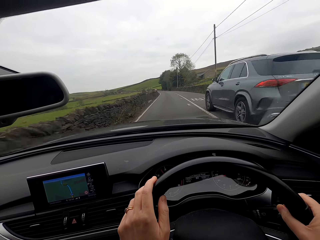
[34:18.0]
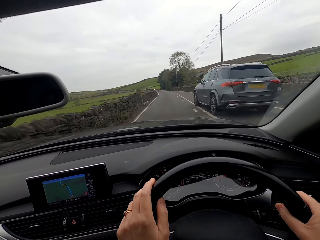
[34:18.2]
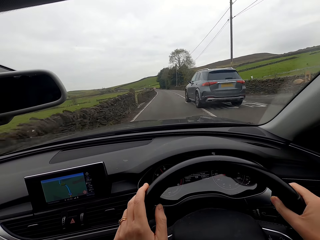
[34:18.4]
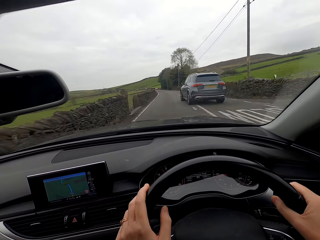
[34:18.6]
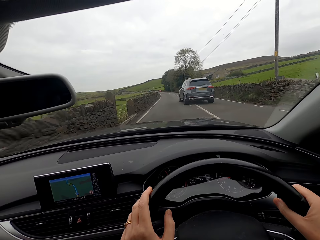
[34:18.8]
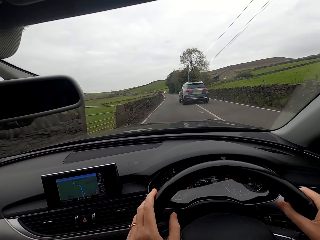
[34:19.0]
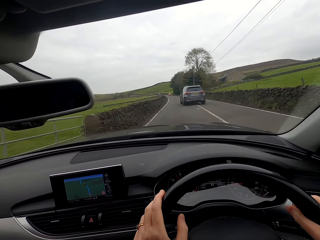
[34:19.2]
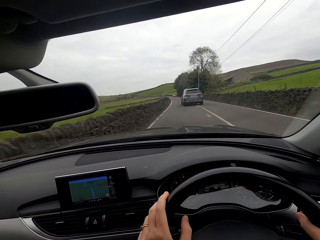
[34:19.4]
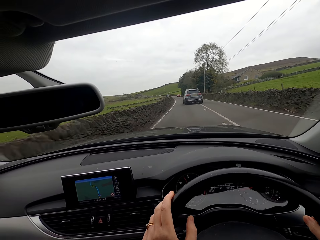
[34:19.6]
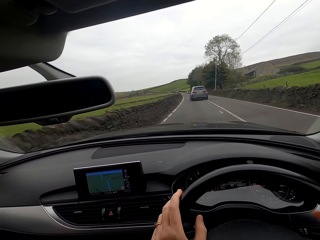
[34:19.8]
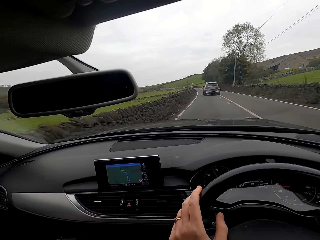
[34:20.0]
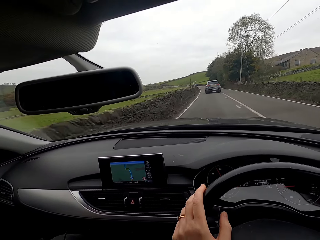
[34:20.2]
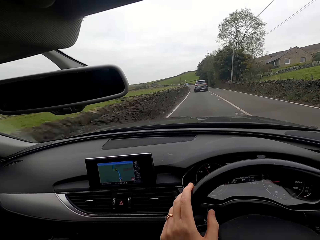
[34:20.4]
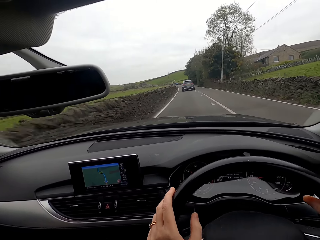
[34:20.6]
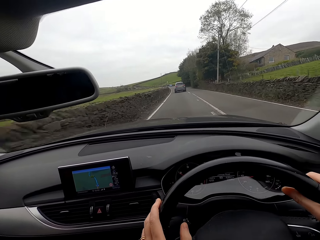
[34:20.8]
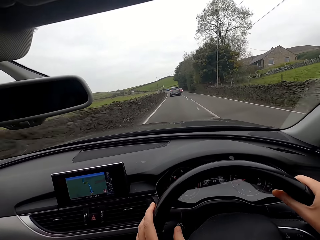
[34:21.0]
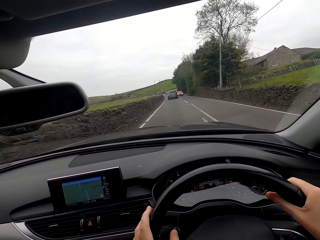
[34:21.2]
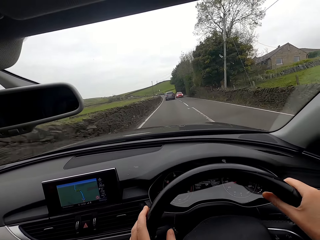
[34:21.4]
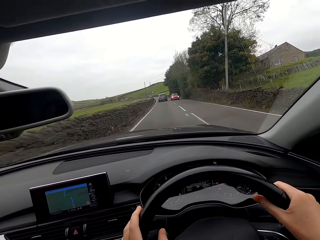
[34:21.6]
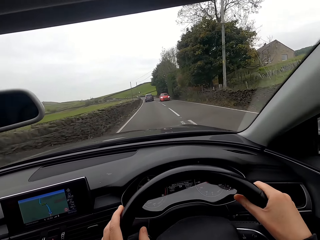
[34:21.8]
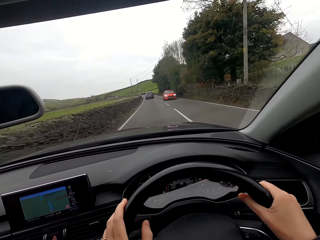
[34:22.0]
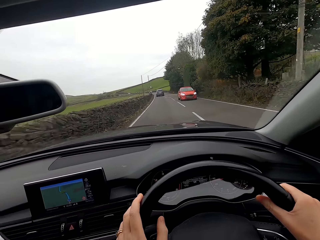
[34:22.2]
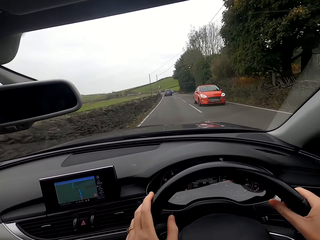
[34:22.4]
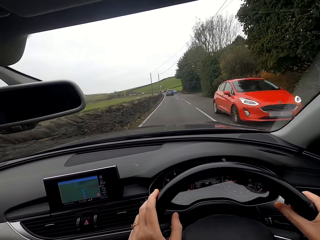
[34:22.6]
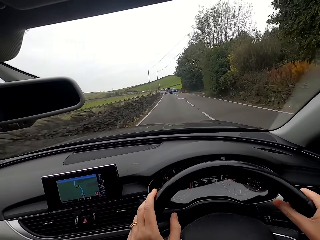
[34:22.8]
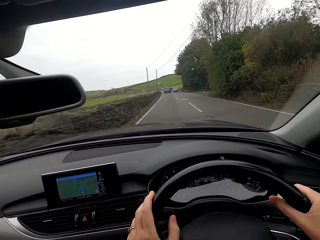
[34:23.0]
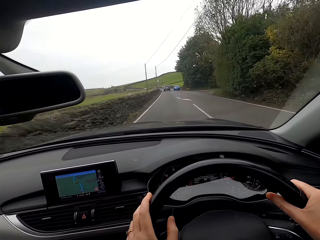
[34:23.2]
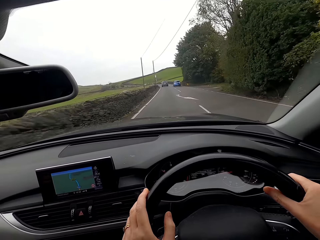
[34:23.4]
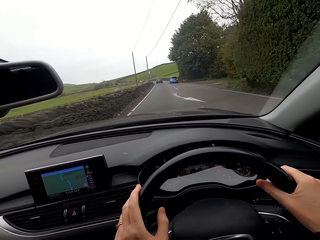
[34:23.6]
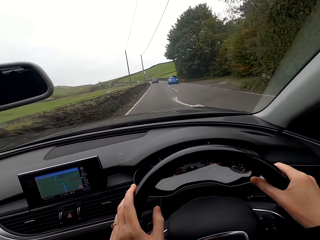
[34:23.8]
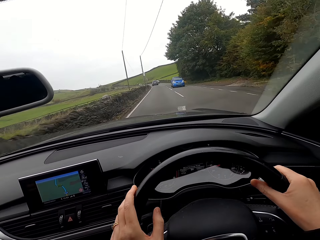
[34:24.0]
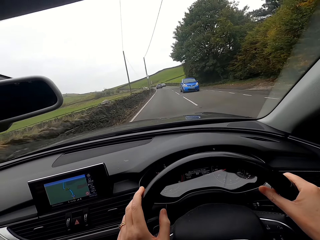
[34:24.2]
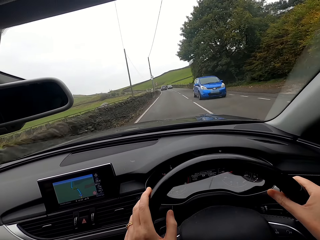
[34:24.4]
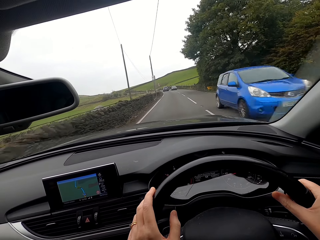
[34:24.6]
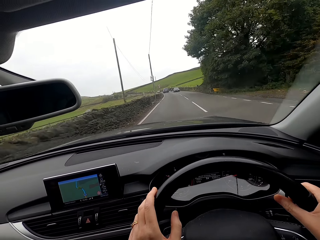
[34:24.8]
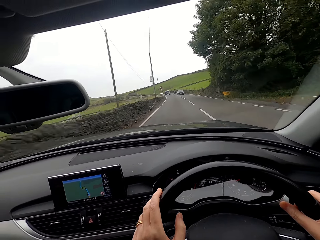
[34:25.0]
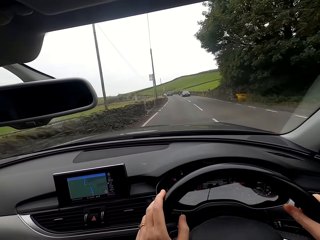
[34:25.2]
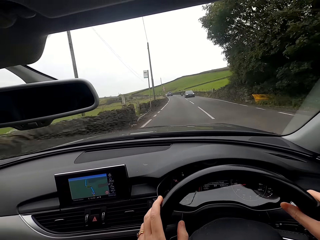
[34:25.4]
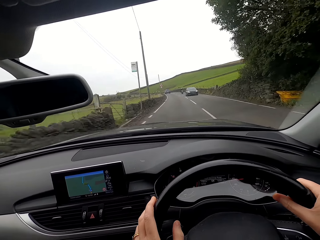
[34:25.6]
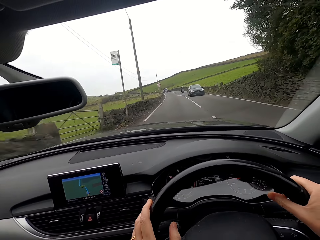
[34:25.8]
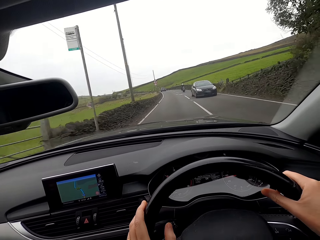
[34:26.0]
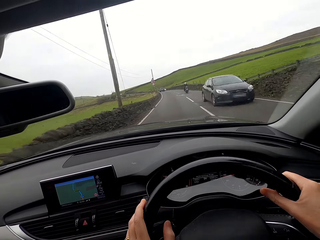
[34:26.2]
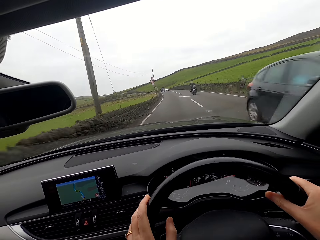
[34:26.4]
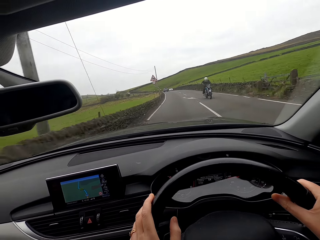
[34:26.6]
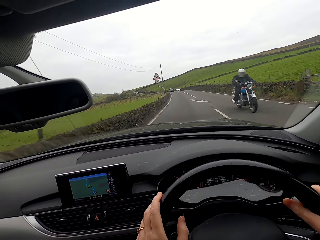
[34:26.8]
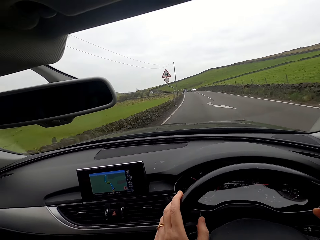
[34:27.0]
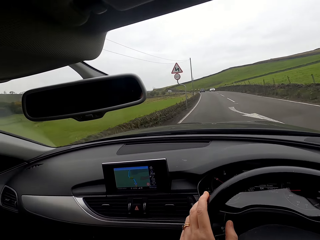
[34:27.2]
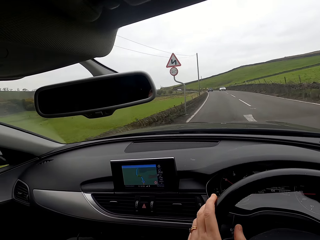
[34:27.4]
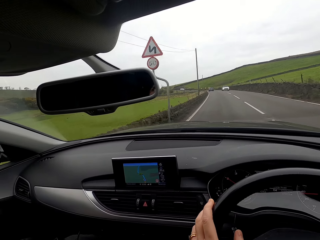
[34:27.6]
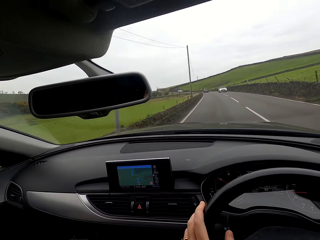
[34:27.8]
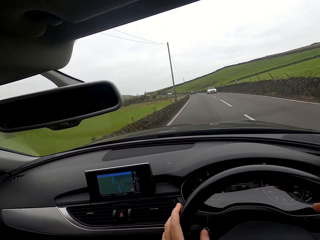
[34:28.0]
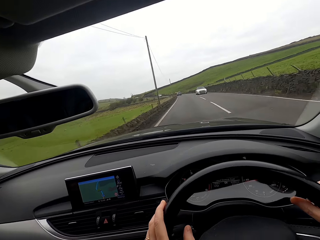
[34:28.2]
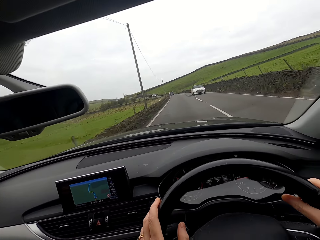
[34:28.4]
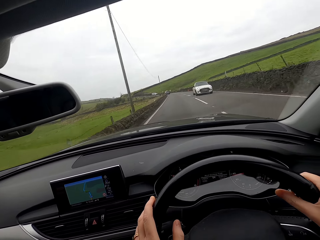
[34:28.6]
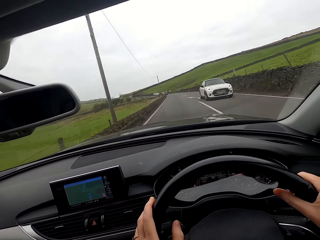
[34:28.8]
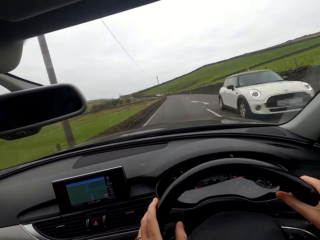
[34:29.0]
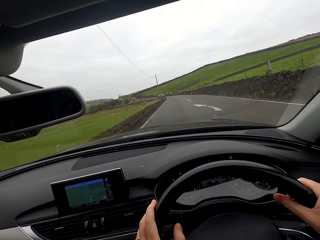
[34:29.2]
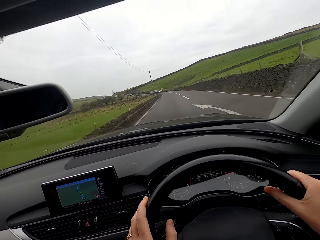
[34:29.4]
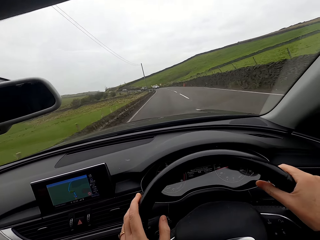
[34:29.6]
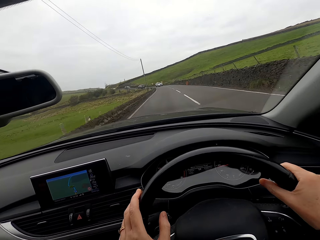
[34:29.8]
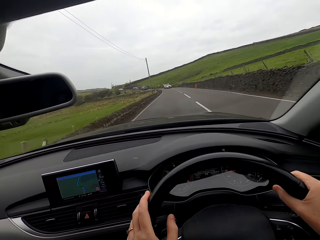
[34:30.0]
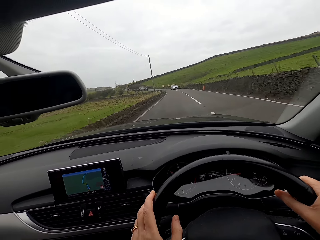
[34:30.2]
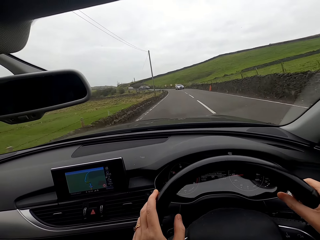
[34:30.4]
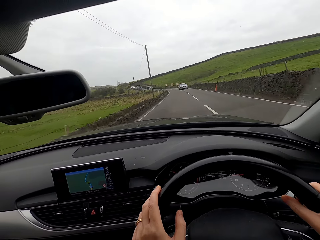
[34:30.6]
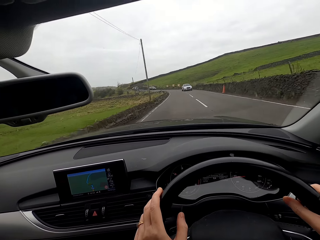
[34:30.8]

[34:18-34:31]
An SUV drives past the camera wearer. A saloon drives past them. A minivan drives past them. A saloon drives past them. A motorcycle drives past them. A Mini Cooper drives past them.

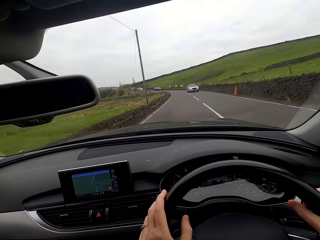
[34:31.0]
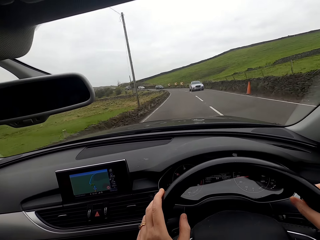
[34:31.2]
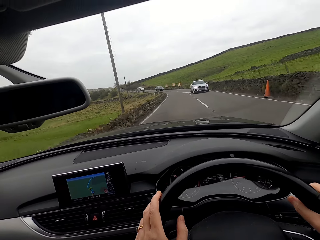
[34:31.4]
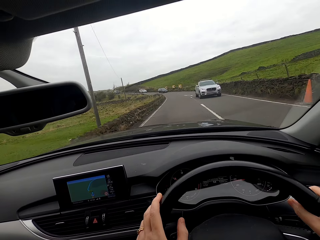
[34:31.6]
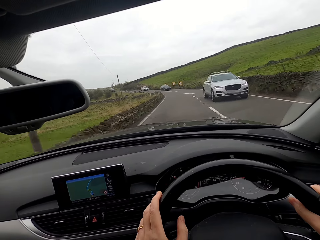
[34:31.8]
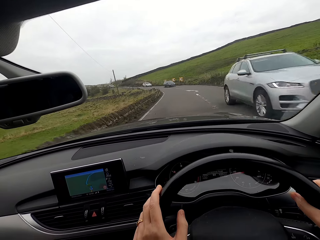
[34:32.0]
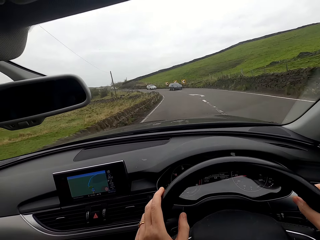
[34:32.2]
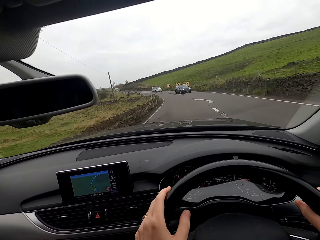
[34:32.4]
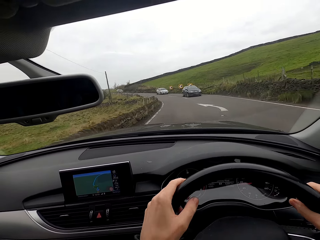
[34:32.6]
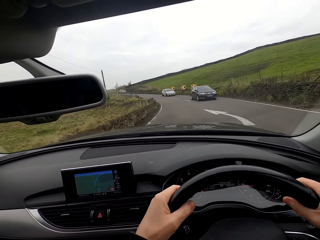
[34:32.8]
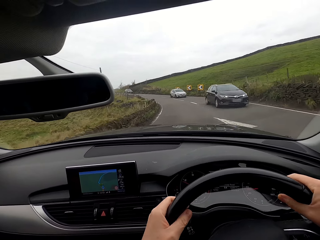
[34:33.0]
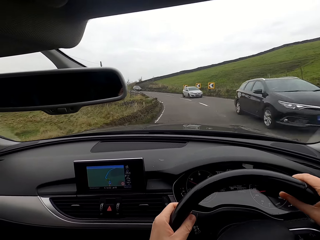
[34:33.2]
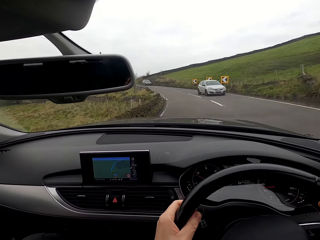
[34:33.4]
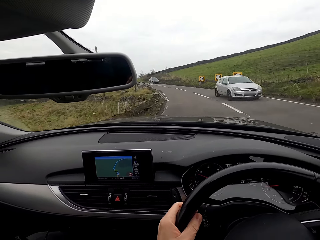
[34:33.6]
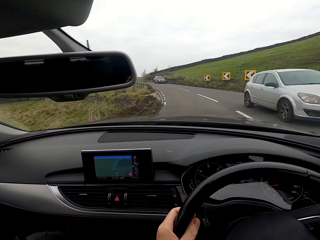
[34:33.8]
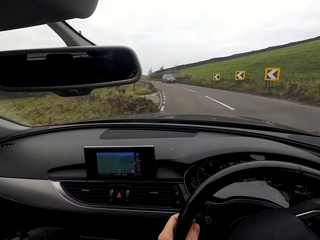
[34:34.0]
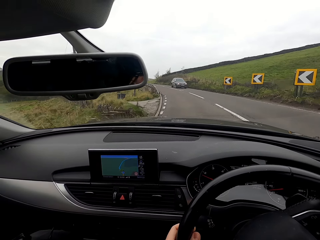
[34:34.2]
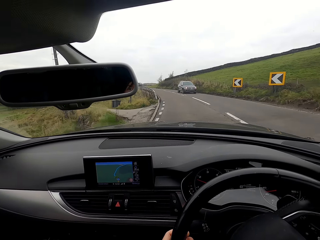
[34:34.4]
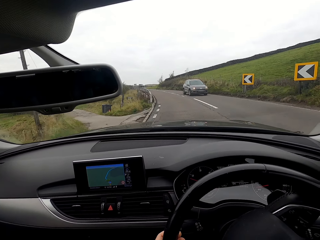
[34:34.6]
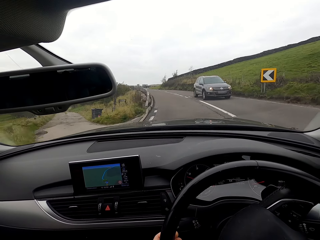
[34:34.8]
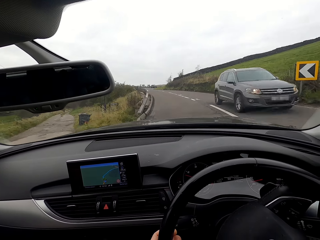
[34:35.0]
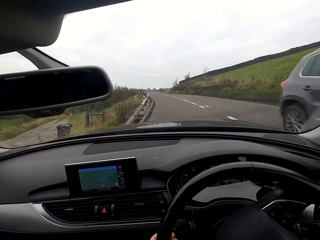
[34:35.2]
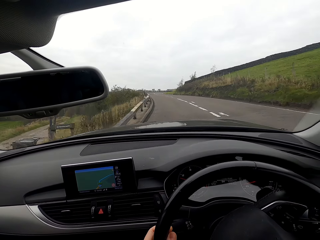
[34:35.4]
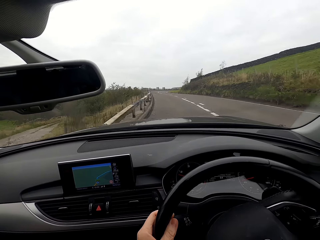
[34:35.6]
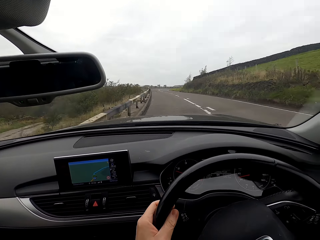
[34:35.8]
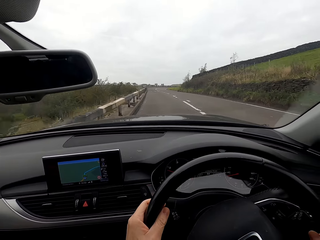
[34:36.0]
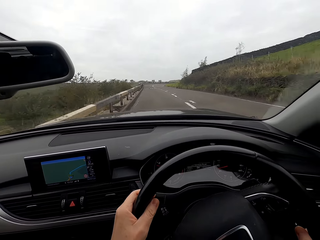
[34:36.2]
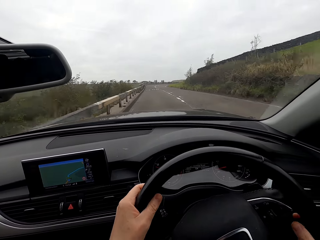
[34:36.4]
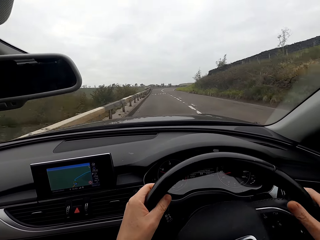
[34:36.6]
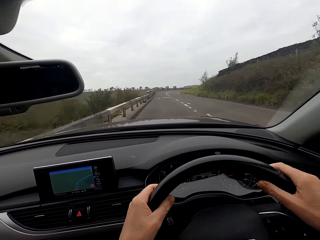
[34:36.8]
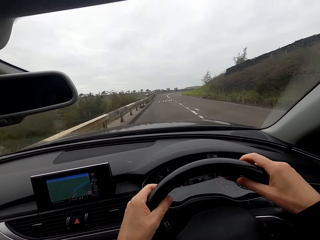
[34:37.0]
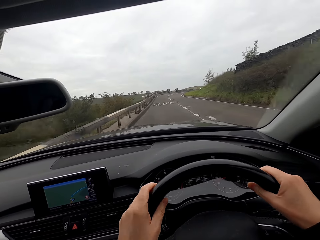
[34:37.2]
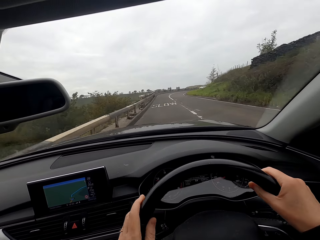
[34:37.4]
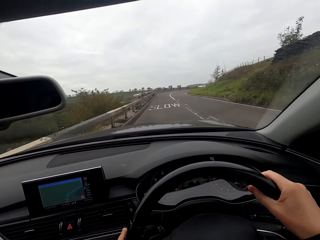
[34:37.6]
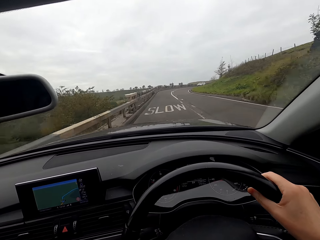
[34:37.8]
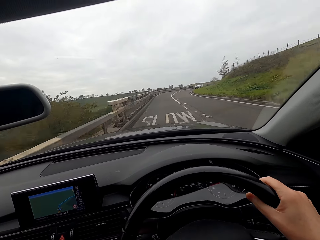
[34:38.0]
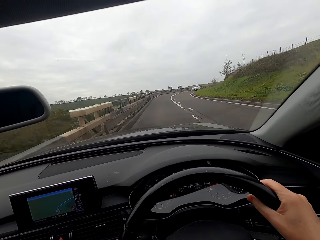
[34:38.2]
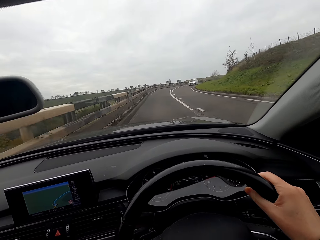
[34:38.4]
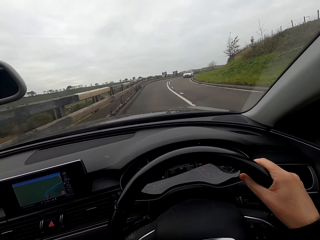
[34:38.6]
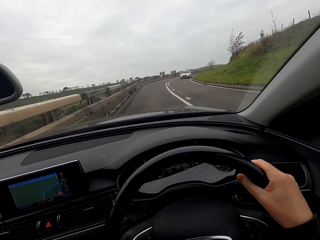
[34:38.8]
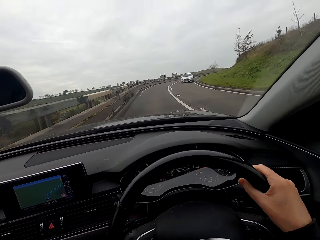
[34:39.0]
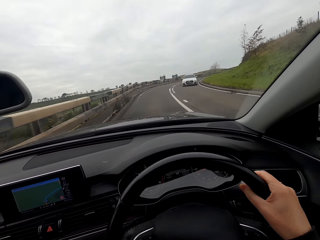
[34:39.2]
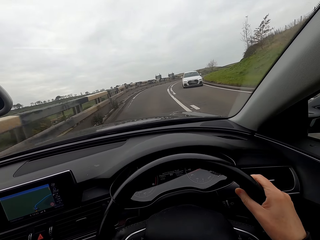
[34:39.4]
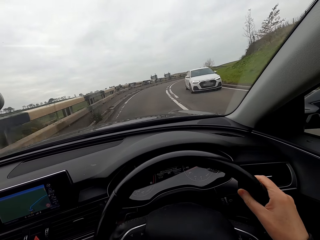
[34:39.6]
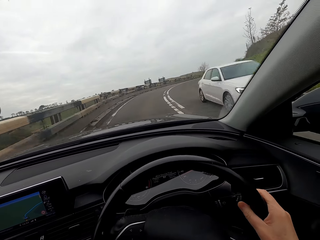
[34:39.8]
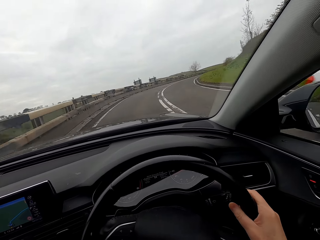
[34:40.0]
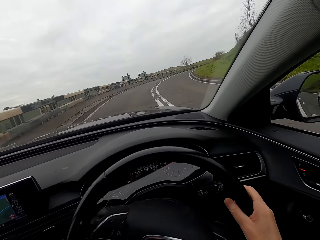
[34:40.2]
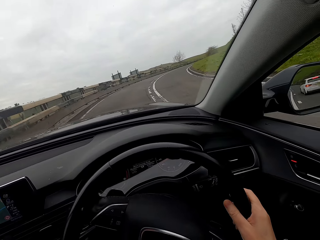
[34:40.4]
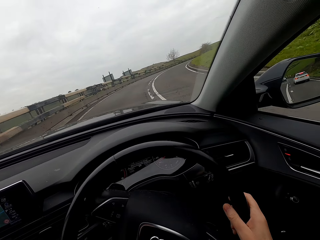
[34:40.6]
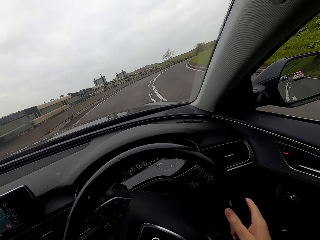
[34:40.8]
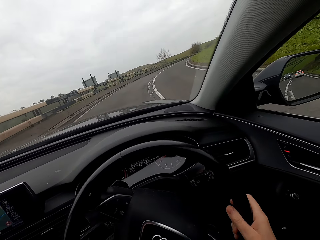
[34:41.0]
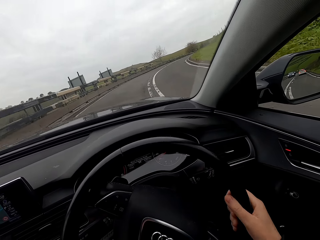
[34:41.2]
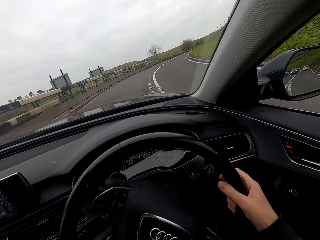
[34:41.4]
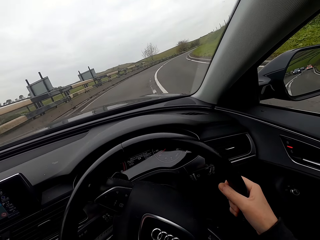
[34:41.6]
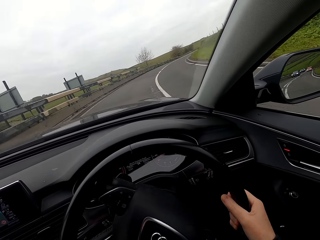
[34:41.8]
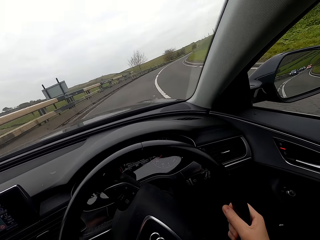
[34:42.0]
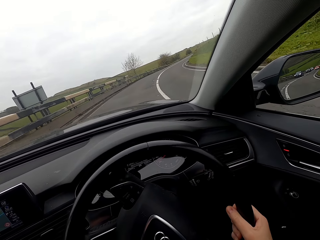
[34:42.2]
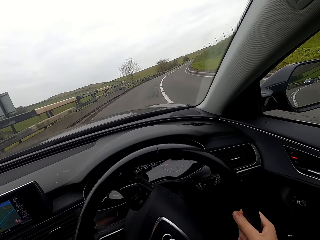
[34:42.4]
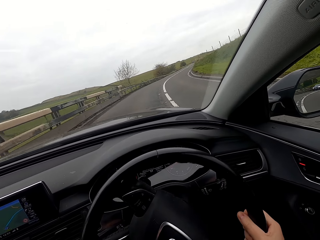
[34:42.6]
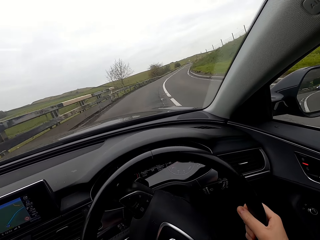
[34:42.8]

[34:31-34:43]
A saloon drives past the camera wearer repeatedly. An SUV drives past them. A saloon car drives past them.
